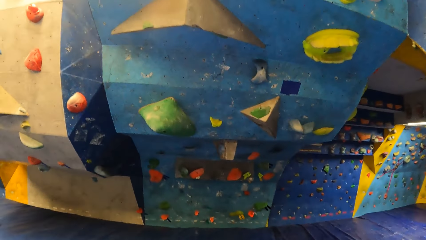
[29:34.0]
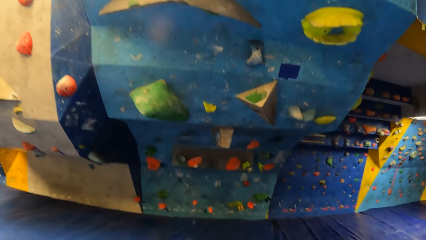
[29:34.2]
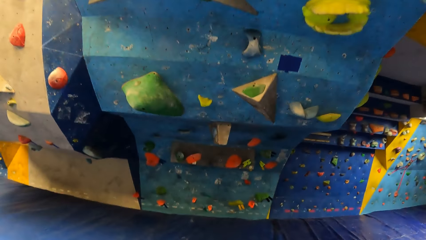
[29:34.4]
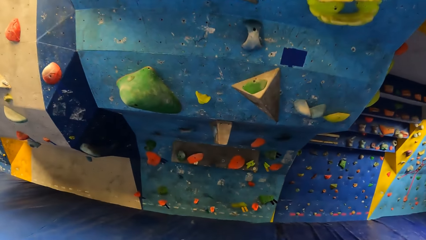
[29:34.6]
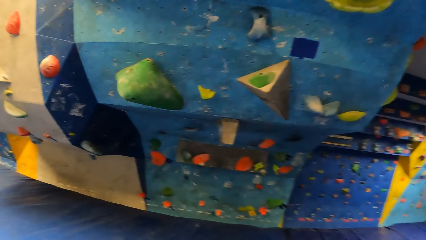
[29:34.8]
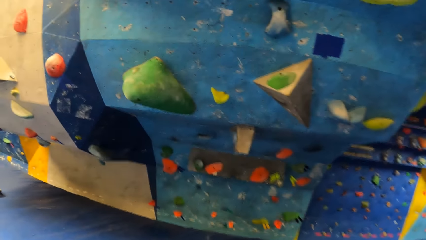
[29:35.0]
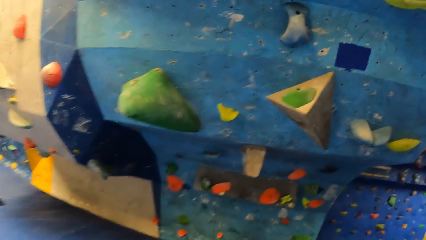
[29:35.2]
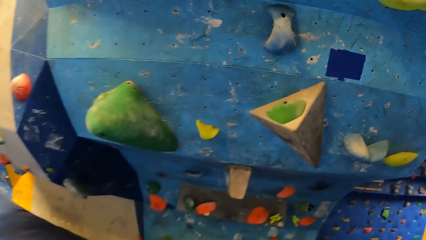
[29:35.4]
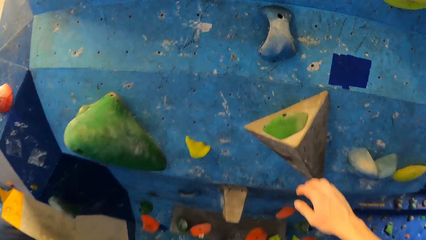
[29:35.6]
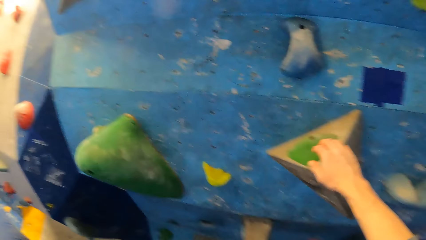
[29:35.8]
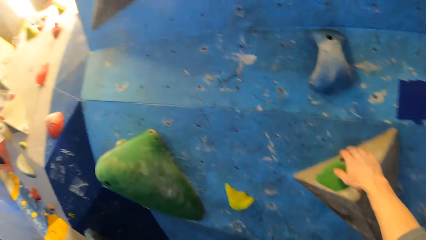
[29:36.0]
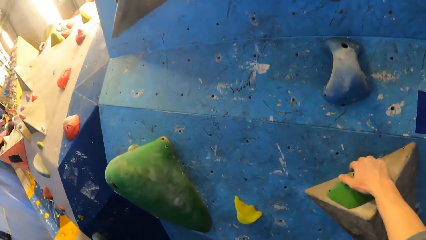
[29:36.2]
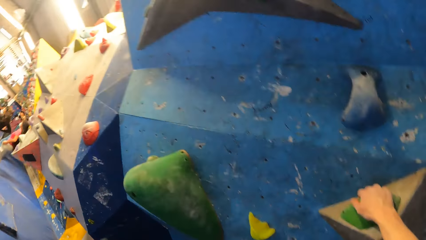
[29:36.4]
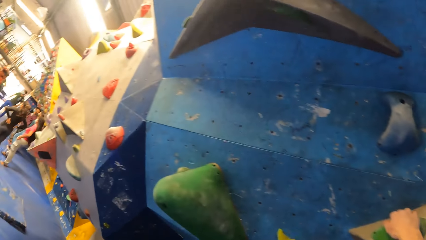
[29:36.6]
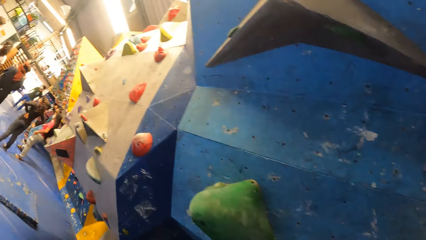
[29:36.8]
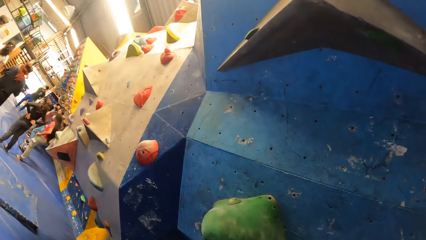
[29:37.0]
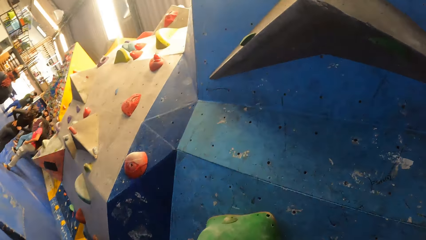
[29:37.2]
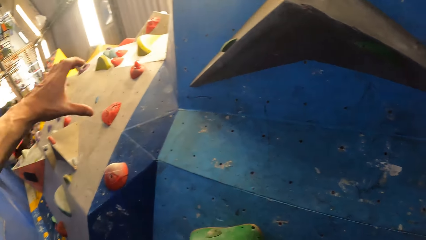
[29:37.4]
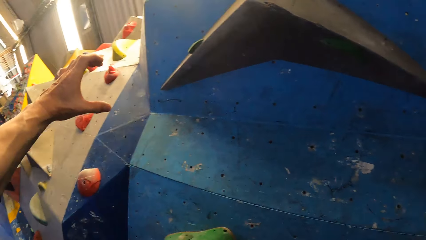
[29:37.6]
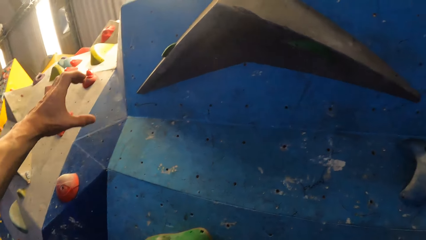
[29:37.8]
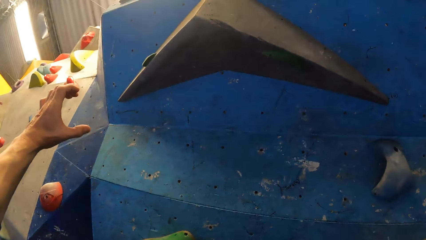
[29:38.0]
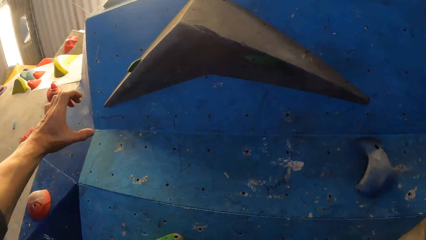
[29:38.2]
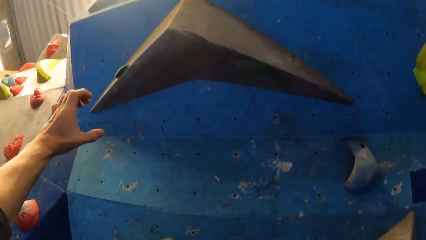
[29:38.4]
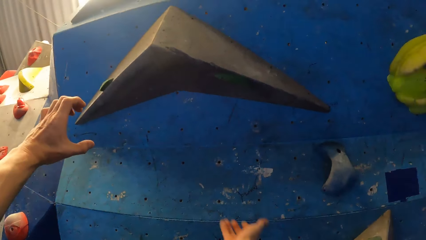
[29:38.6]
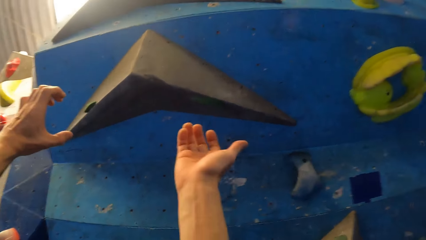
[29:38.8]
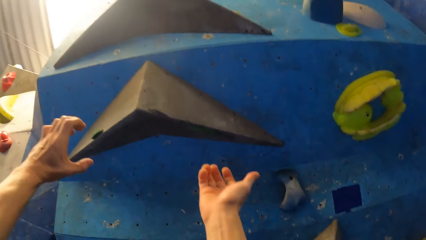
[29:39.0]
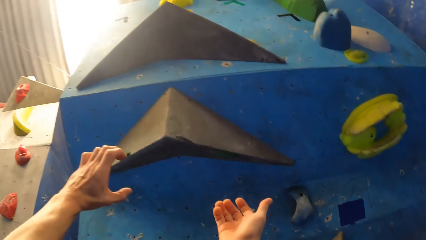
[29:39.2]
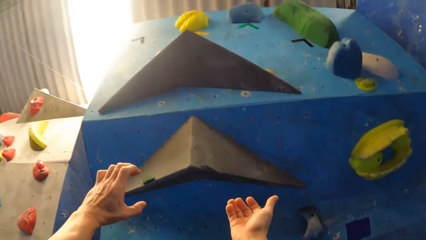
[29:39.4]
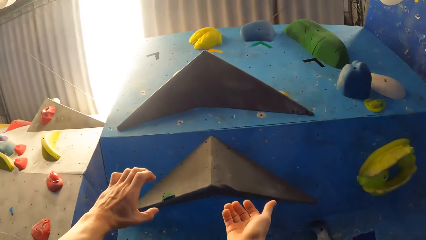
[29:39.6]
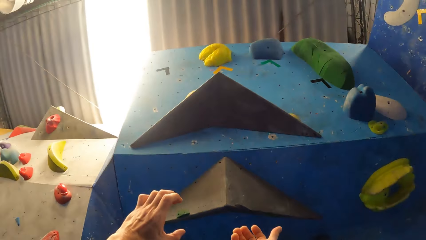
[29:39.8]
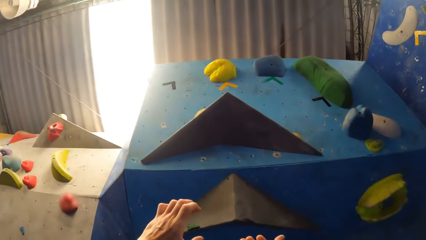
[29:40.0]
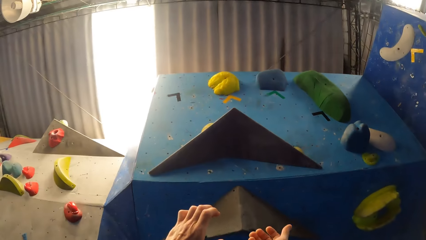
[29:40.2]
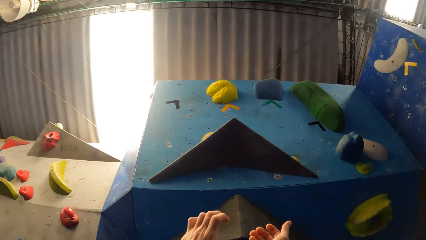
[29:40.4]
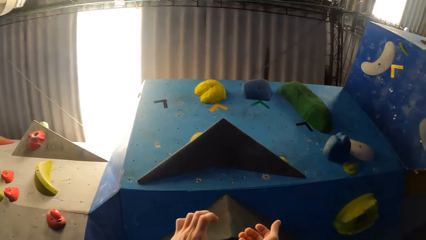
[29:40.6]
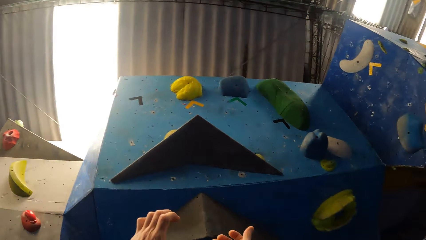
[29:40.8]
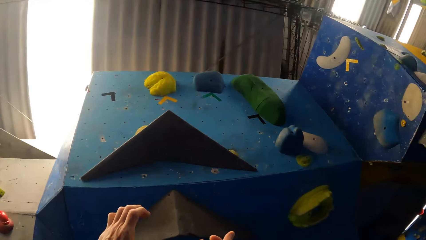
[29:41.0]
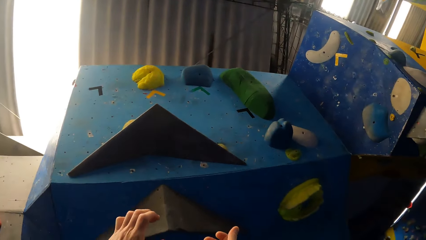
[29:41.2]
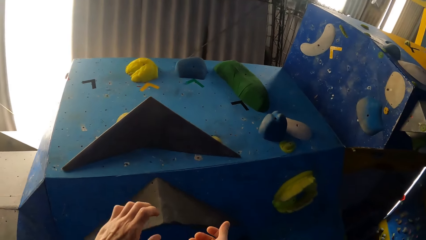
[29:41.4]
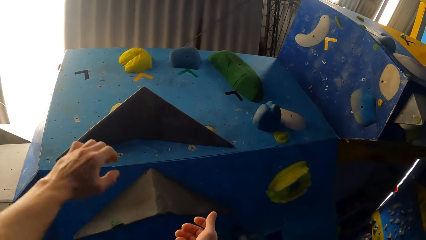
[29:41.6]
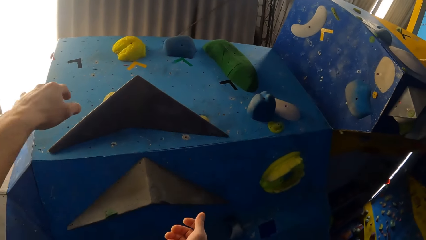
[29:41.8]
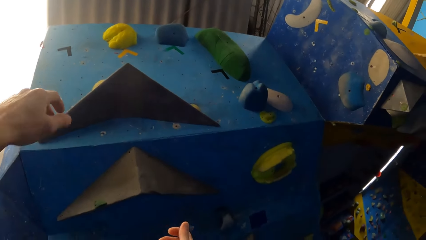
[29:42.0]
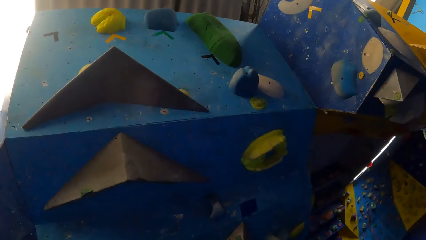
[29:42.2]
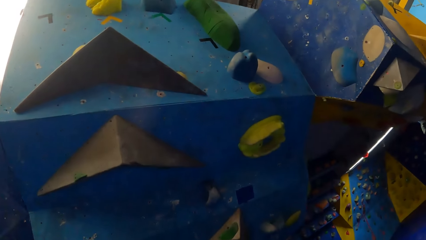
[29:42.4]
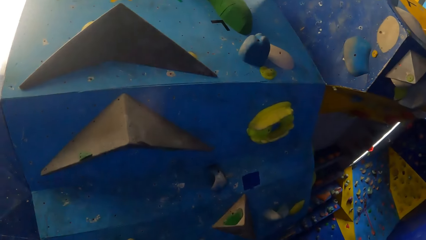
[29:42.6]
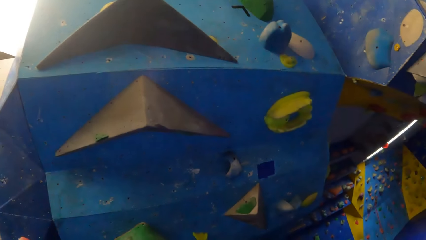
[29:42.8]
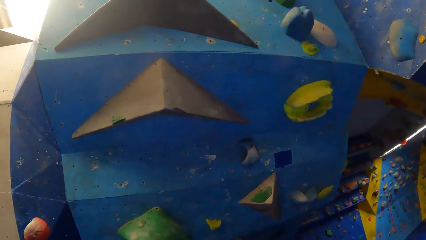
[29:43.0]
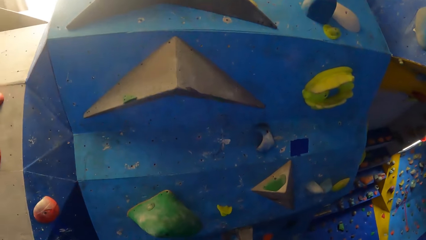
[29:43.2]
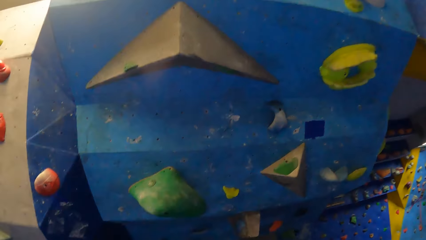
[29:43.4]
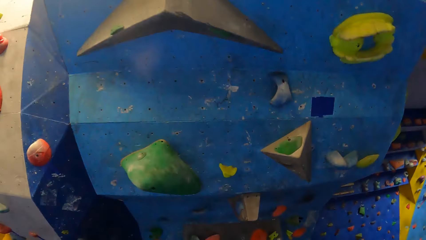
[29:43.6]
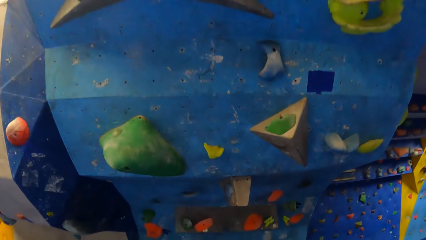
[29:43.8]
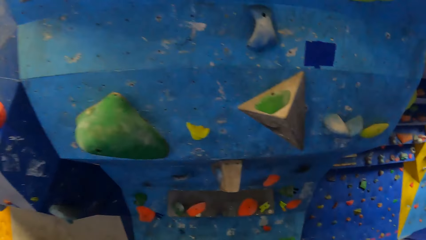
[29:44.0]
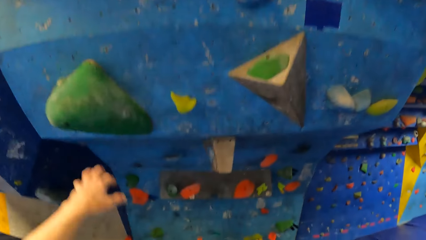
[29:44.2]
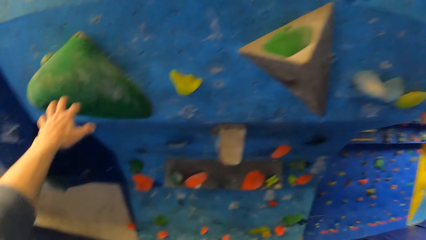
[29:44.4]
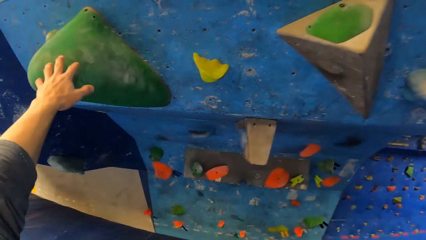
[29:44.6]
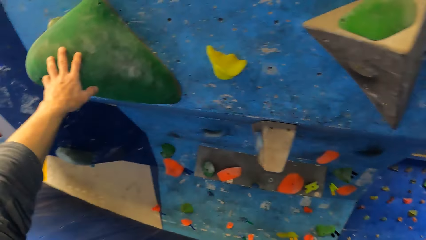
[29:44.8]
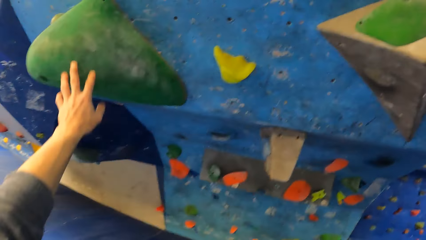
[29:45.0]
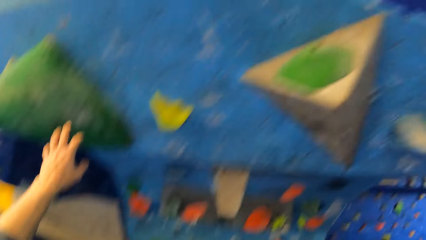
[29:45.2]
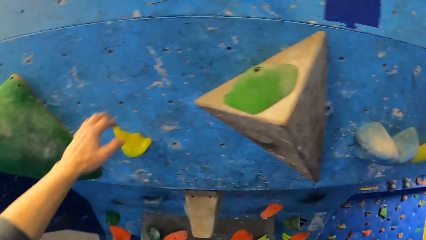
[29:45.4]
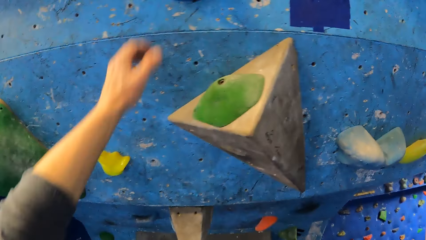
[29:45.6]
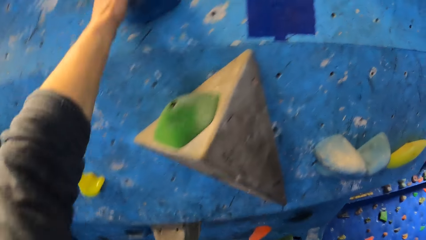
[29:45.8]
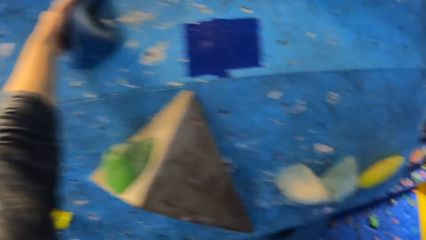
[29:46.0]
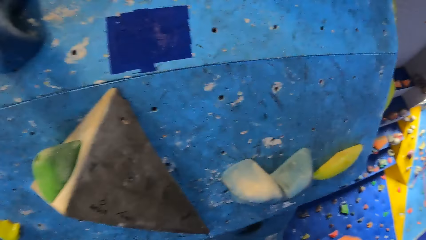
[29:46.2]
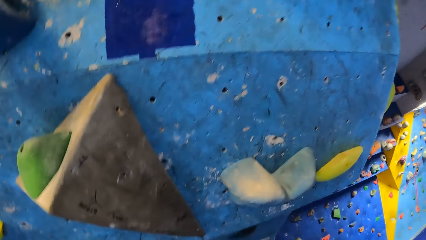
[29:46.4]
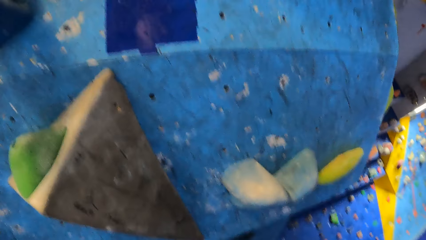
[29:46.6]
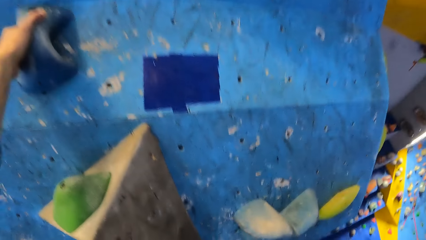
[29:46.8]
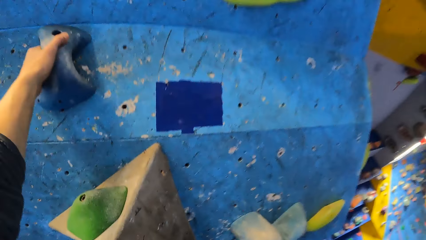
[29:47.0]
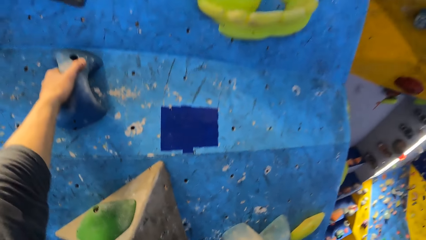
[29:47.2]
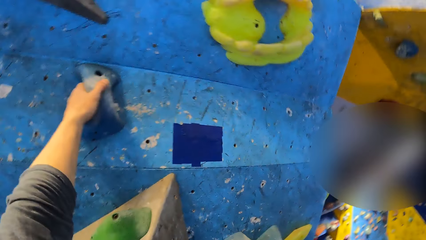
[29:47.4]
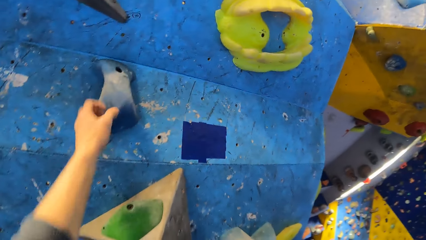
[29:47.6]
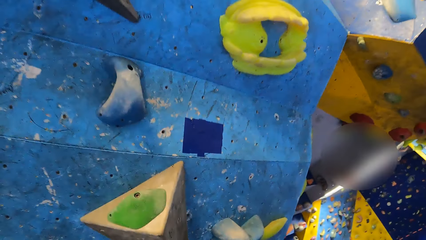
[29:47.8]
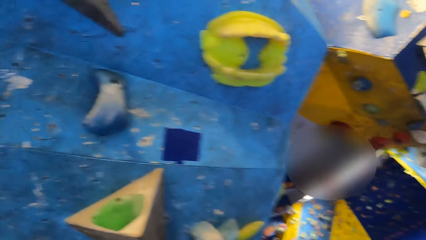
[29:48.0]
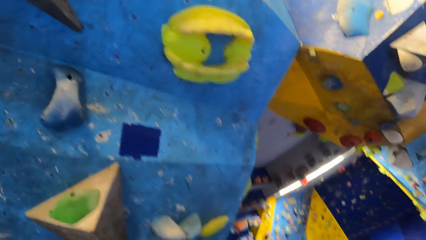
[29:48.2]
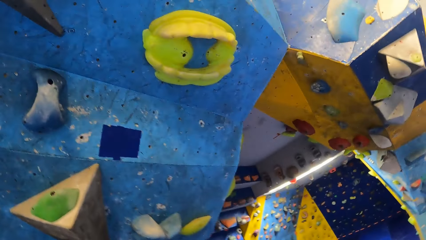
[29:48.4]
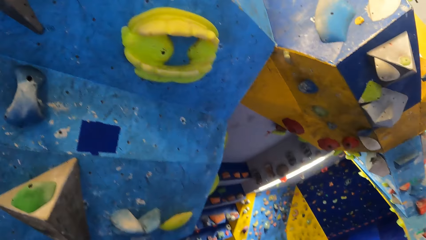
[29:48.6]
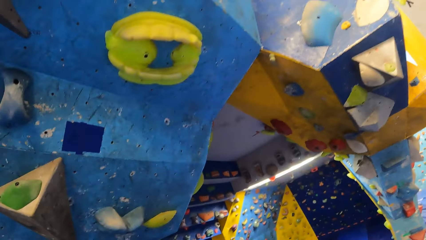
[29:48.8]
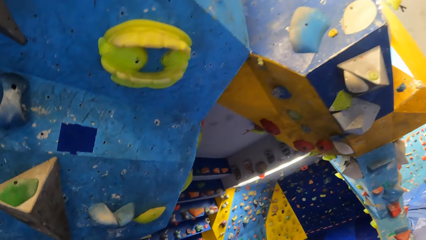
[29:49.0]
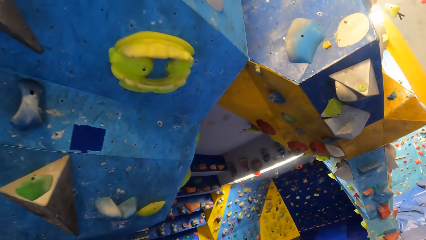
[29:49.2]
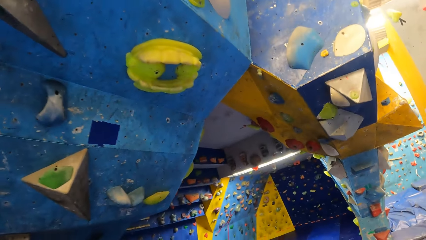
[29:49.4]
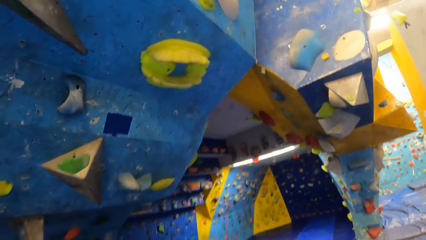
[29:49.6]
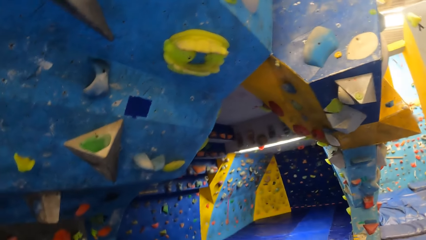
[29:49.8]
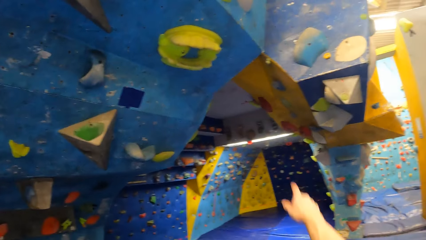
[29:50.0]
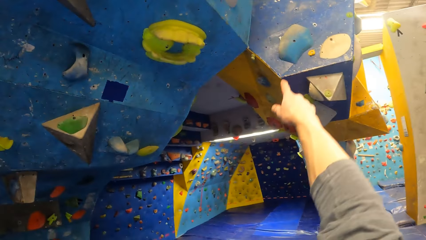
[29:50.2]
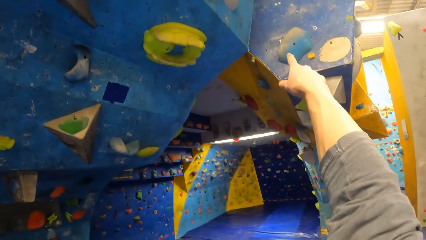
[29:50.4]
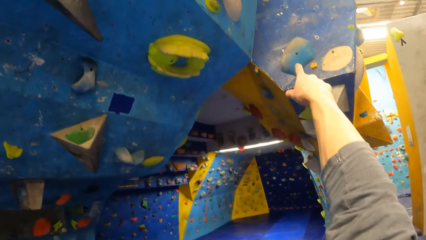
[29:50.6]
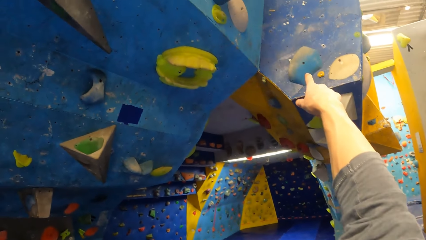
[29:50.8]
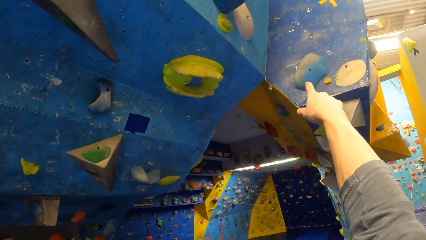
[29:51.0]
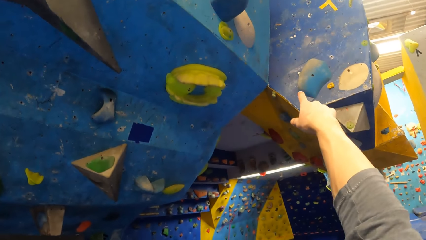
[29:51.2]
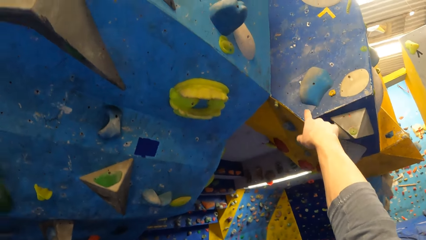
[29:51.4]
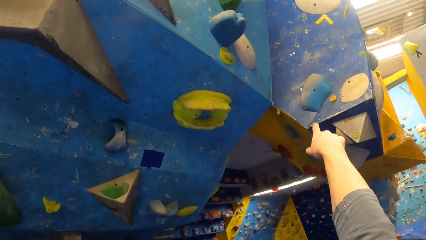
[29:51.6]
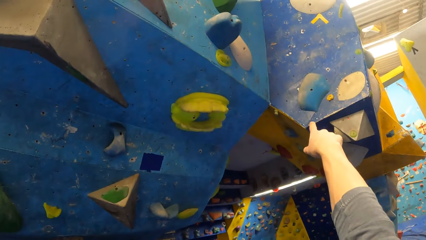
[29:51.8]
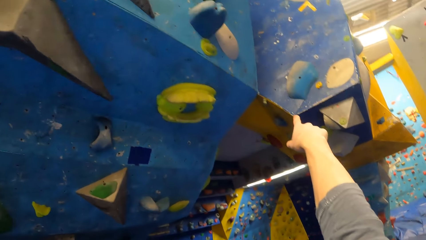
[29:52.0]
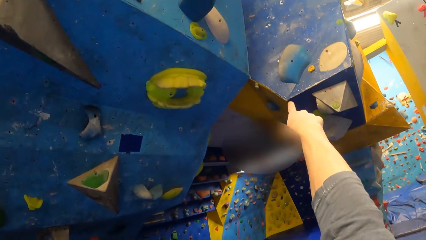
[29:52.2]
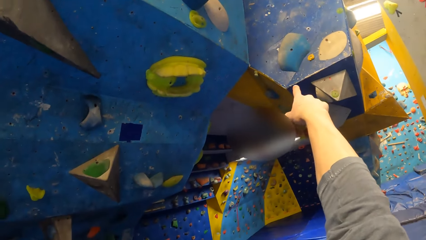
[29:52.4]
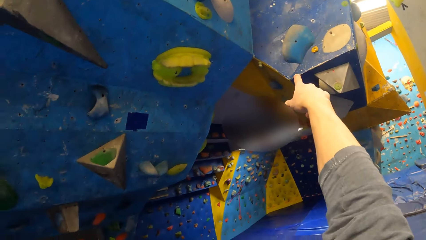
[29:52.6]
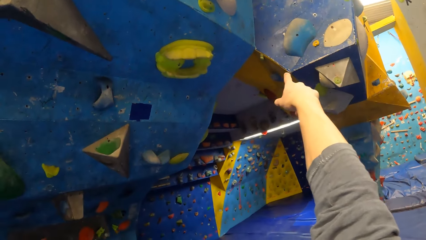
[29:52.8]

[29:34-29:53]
The camera wearer comes closer to the climbing wall. He touches a rock on the bouldering wall with his right hand. He holds a climbing rock. He raises both his hands. He looks around. He touches a rock on the bouldering wall with his left hand. He holds a climbing rock. He removes his left hand from the bouldering wall. He touches a rock on the bouldering wall with his left hand. He removes his left hand from the bouldering wall. He points at the wall.
